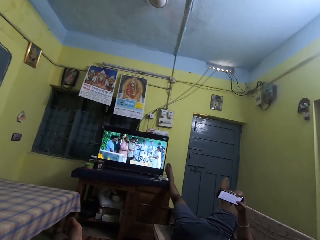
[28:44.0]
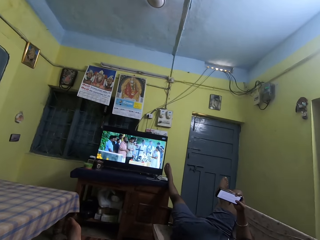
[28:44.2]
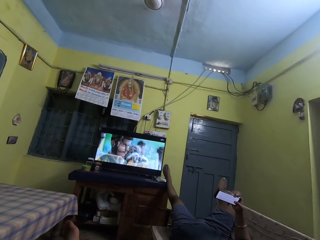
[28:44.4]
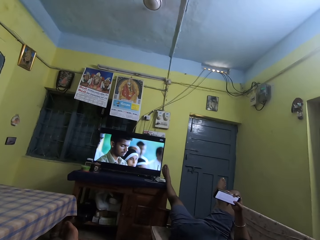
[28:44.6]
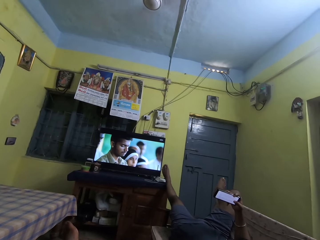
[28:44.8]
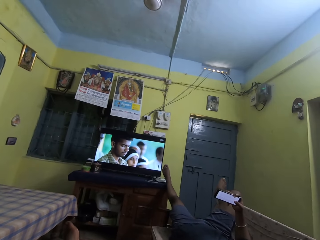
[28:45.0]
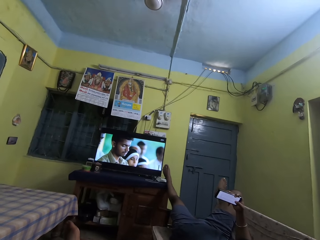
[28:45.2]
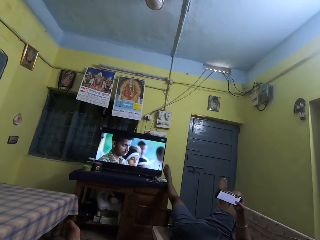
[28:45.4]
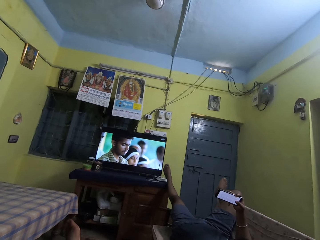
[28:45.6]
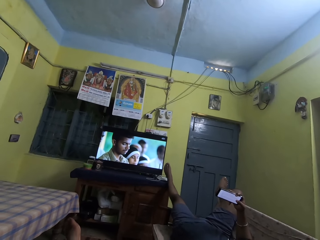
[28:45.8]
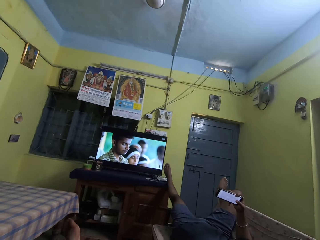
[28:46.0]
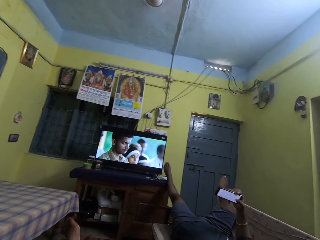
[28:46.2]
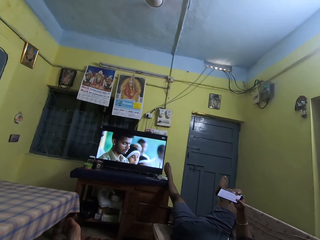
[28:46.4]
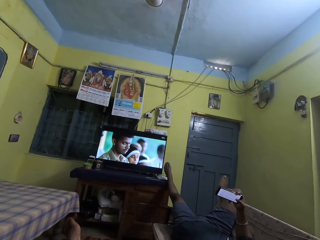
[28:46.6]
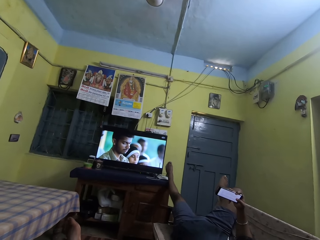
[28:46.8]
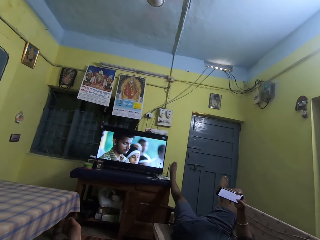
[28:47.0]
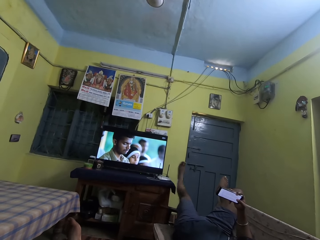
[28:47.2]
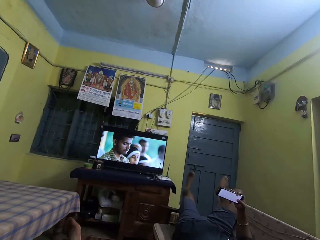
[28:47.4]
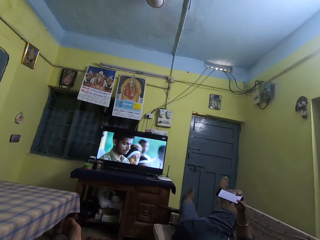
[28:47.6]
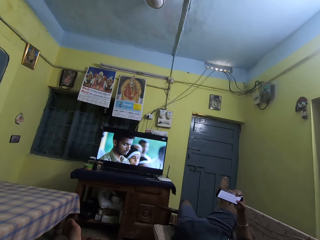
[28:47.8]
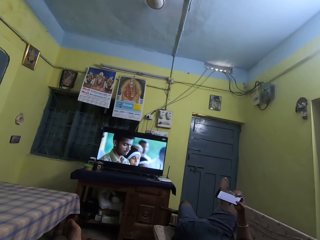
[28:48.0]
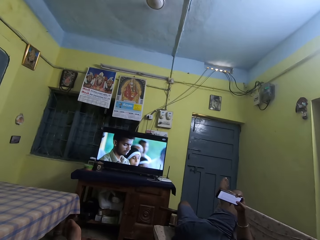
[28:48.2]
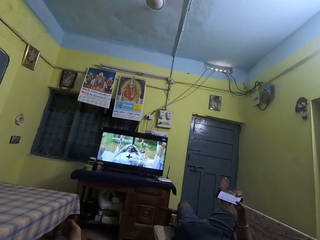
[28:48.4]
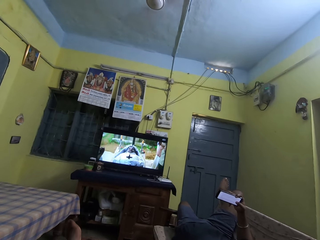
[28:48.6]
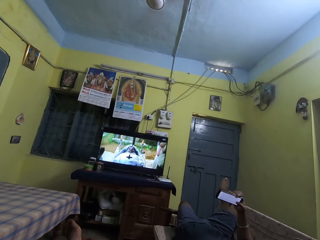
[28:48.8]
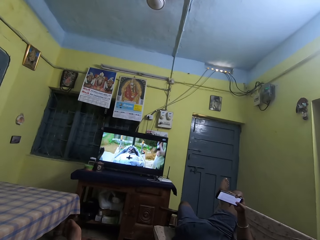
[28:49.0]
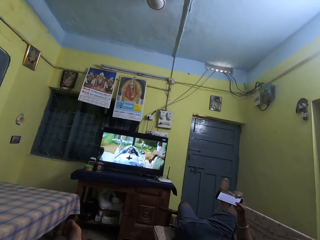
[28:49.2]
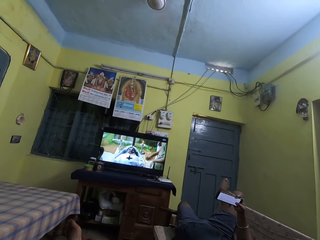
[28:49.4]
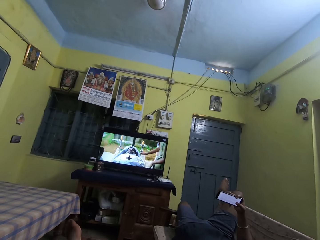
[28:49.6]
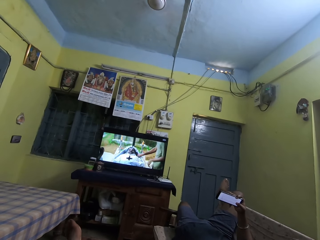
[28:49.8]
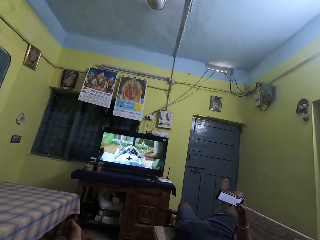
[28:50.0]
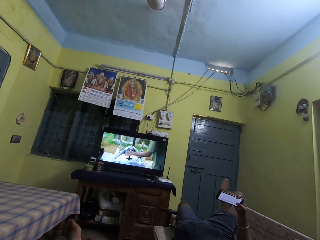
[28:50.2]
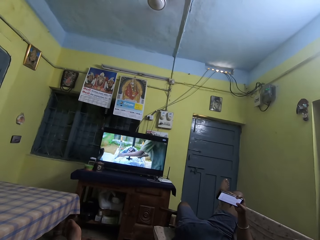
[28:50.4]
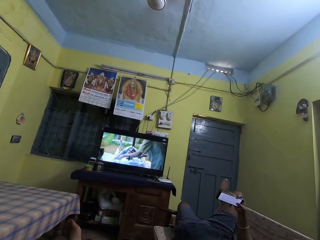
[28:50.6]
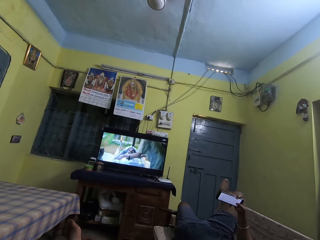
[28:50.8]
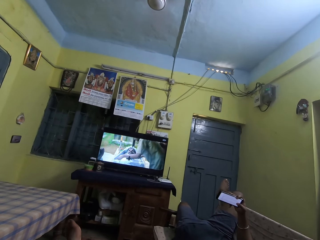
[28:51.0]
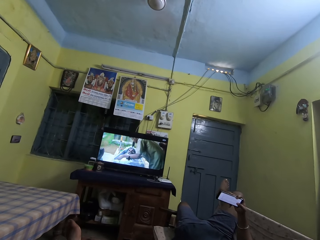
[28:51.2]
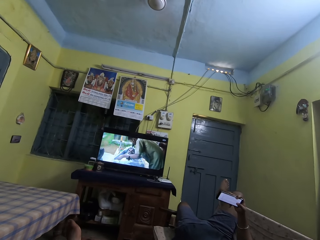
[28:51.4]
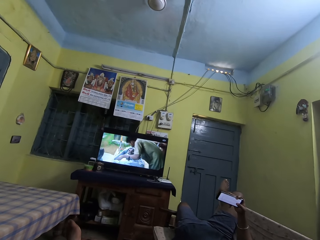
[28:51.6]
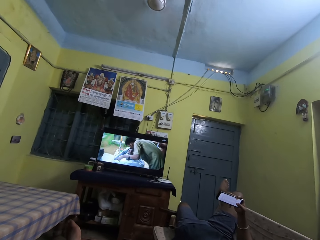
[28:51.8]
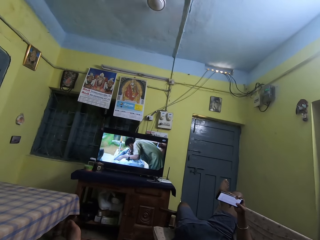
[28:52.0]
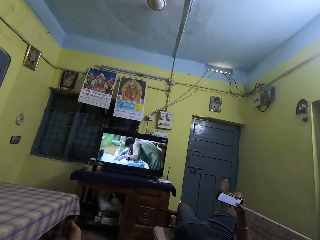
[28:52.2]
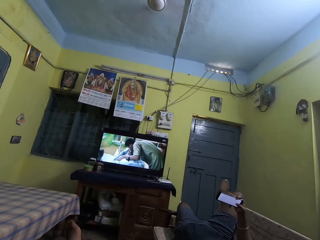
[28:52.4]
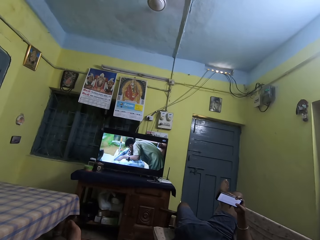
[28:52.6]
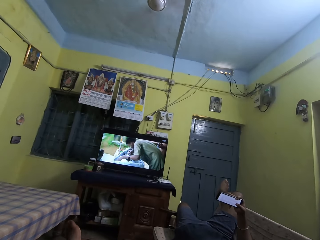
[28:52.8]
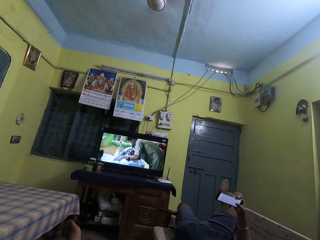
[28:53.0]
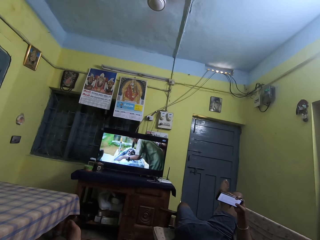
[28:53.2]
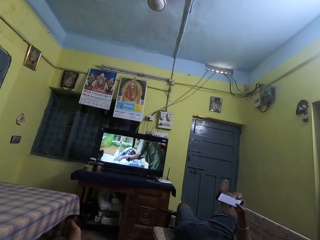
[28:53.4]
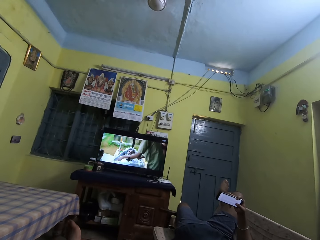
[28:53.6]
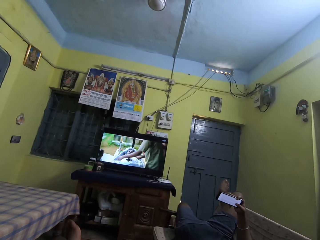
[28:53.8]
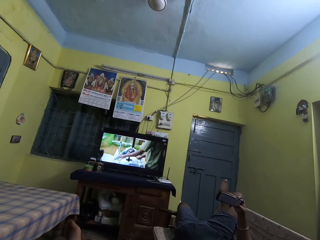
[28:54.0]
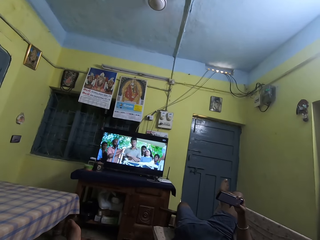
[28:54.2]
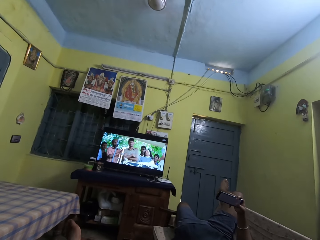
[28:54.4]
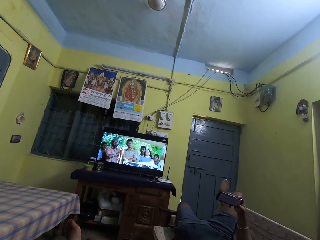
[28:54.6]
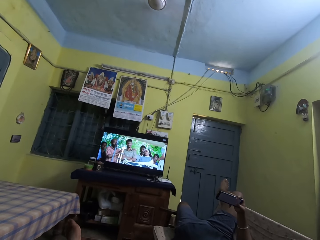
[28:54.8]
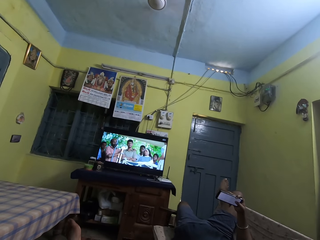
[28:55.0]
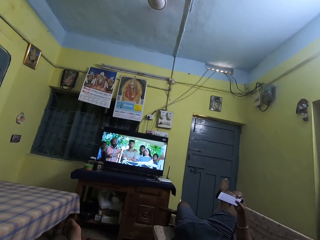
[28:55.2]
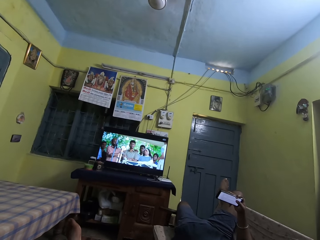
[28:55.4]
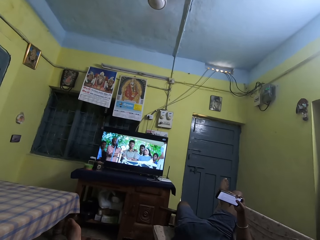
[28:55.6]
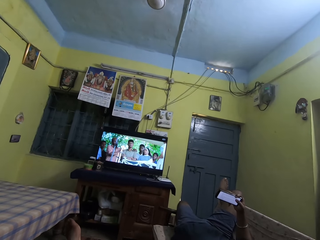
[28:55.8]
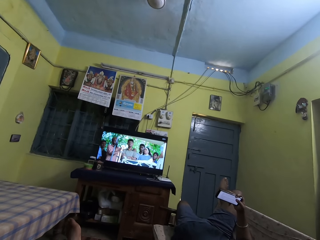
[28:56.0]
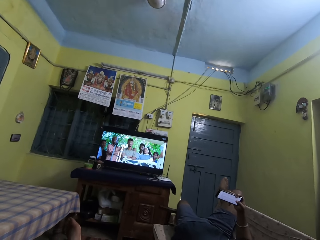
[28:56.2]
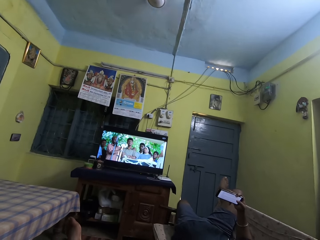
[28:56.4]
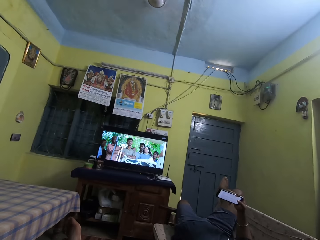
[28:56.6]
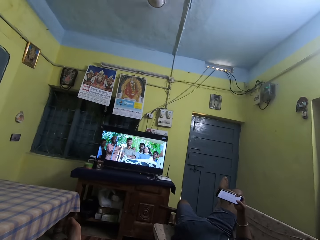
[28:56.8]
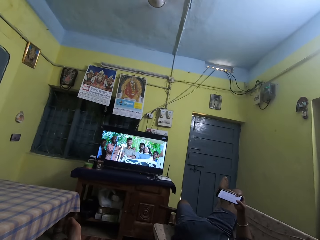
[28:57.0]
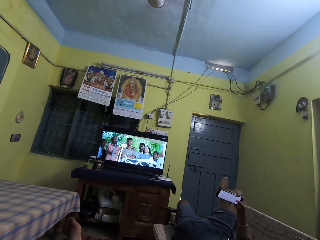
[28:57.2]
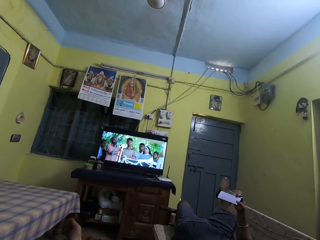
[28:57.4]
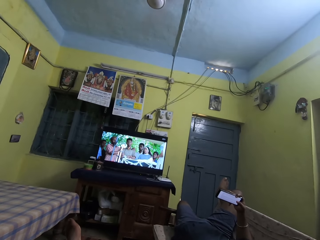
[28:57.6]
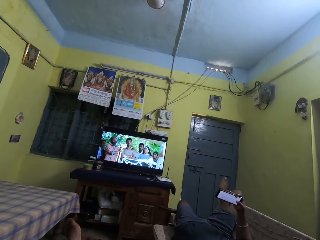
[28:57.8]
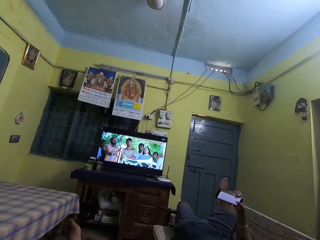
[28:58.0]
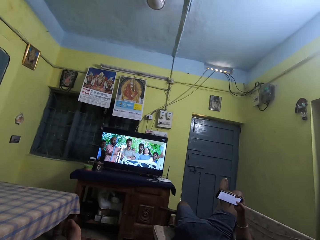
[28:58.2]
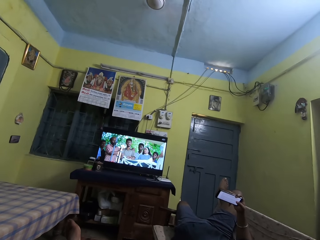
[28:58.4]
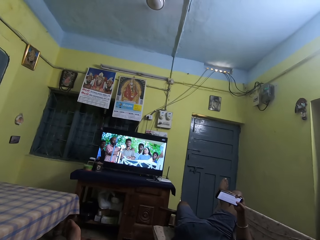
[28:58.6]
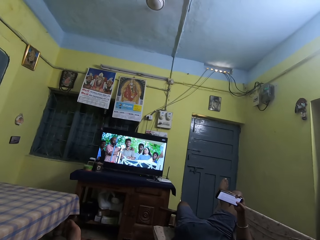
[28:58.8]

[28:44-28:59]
The man drops his left leg from a TV stand. The man taps the phone screen with his right thumb.

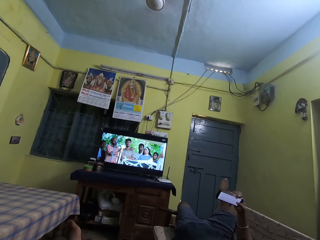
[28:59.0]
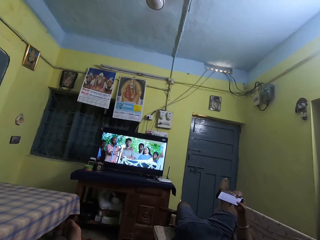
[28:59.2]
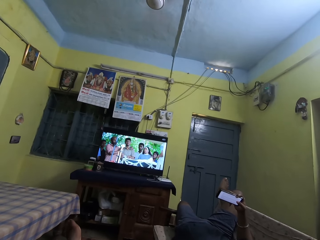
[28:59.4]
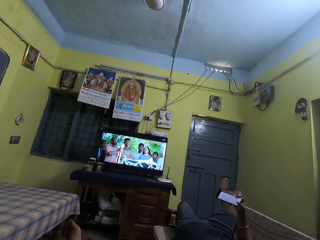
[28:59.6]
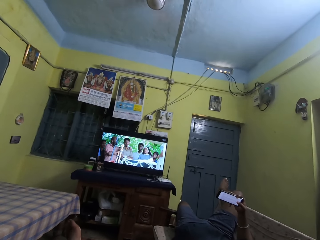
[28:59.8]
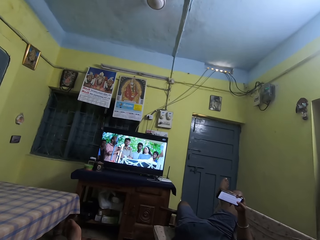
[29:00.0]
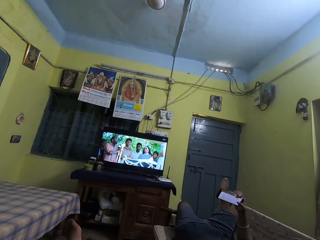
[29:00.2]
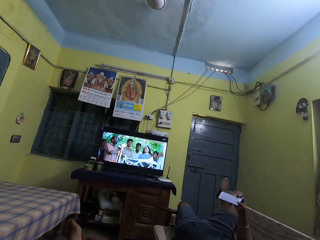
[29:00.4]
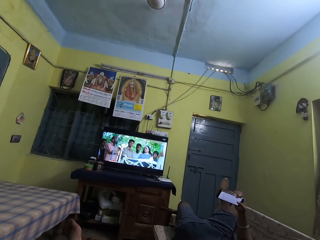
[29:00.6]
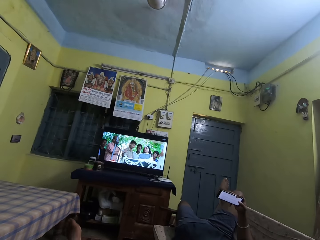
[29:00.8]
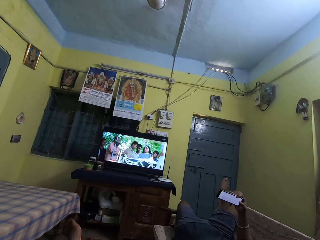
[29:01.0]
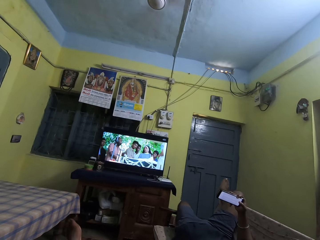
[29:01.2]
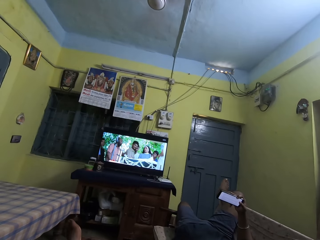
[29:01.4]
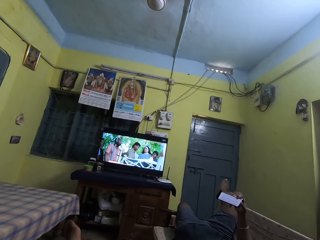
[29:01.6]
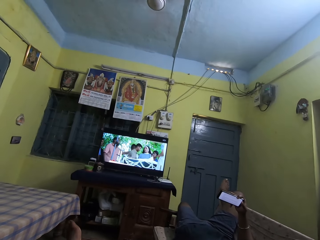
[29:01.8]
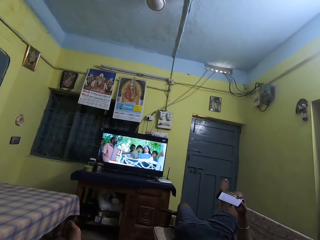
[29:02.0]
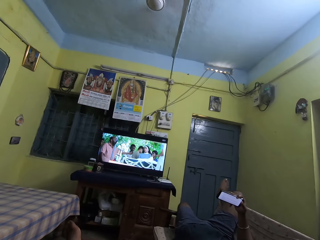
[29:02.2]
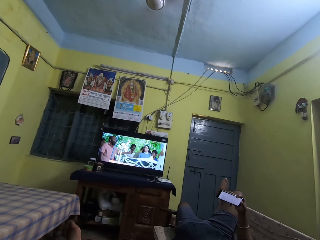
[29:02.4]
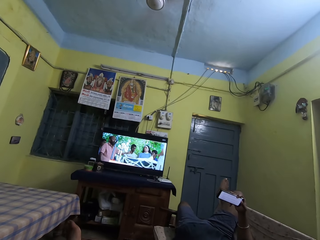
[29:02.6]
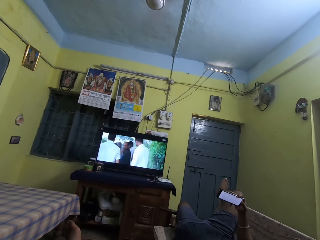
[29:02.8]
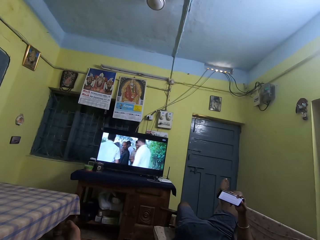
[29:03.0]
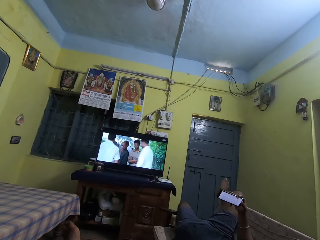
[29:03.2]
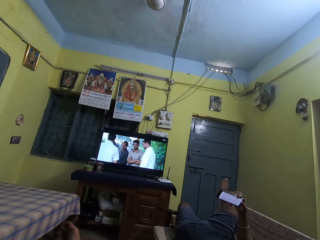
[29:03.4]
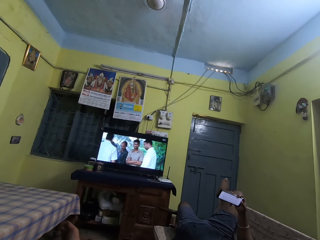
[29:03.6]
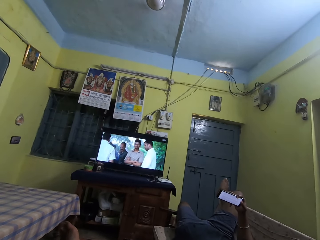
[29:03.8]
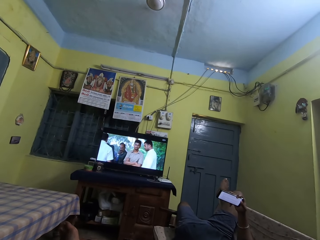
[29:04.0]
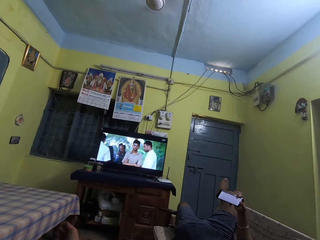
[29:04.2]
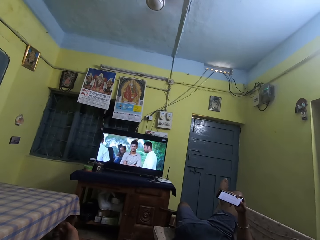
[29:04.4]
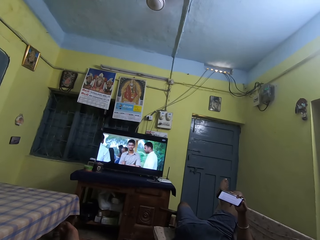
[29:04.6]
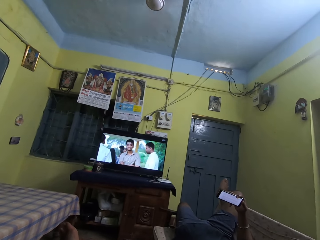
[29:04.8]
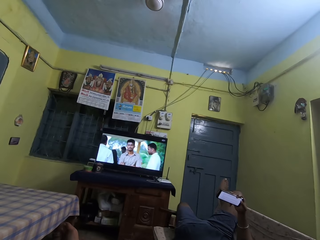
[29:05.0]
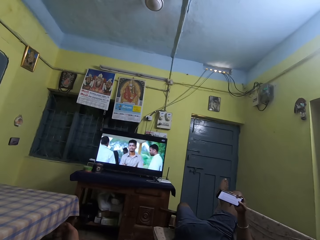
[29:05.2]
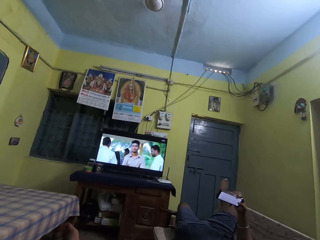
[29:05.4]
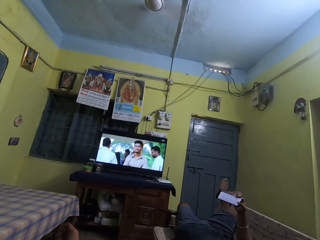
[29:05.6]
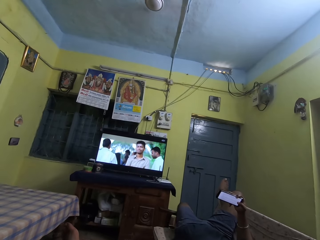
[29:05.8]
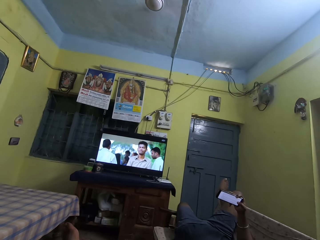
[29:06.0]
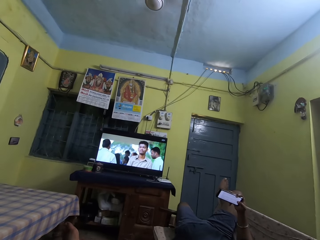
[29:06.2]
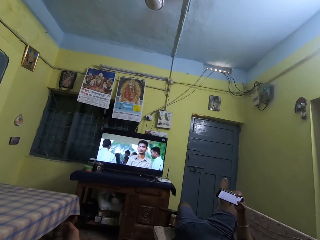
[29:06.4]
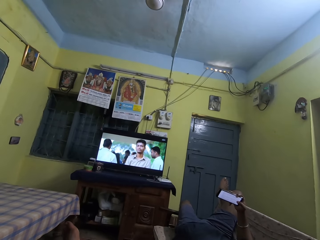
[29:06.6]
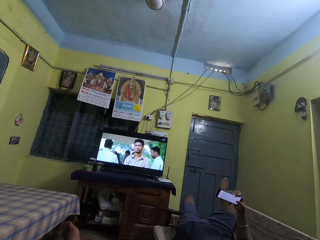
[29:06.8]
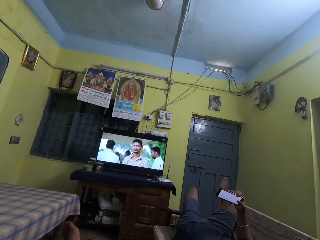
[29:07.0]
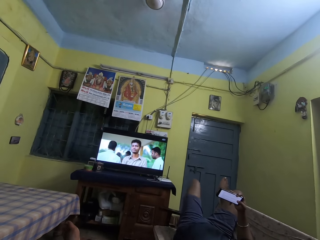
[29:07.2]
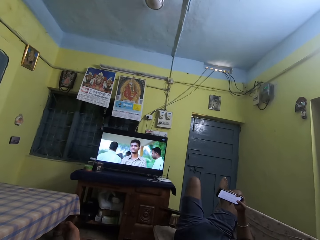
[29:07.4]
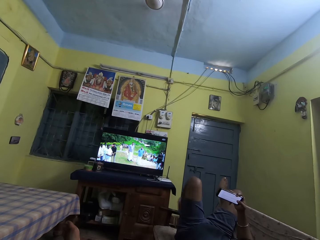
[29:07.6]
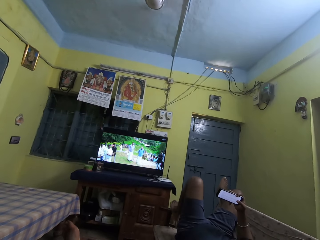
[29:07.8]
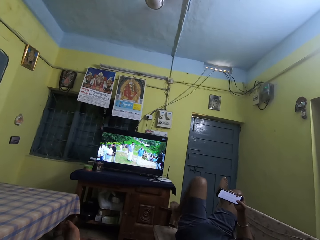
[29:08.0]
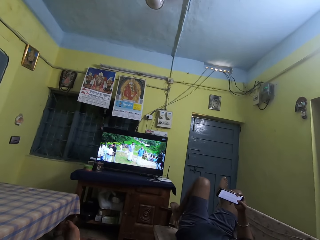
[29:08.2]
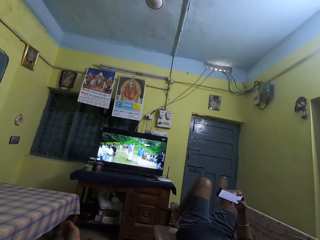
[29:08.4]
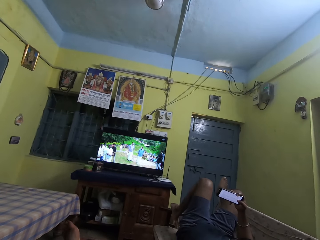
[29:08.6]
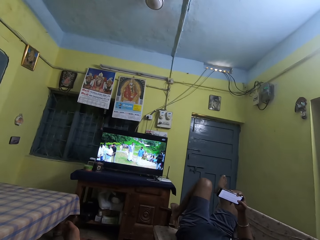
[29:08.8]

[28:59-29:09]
The man lifts his left leg from the floor. The man places his left foot on the arm rest chair handle.
